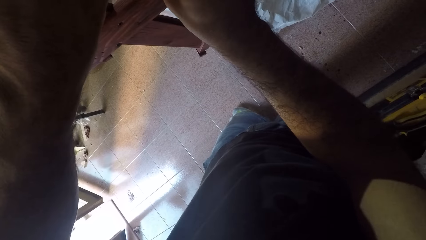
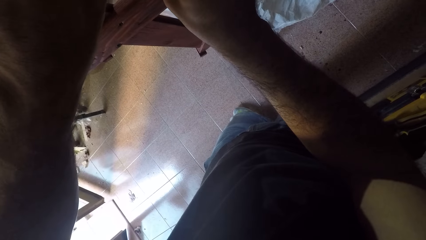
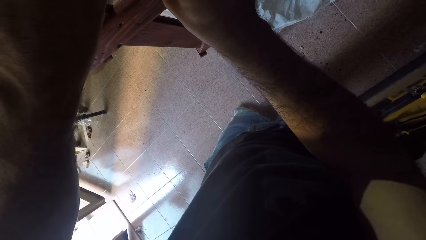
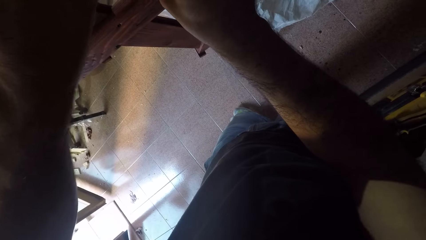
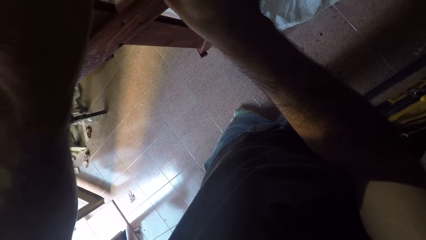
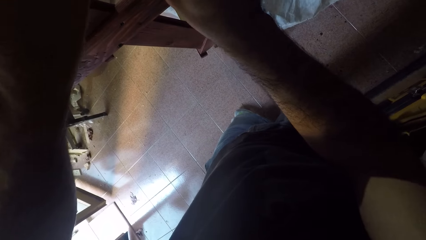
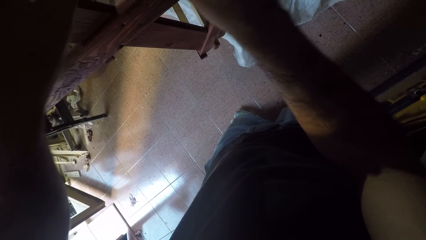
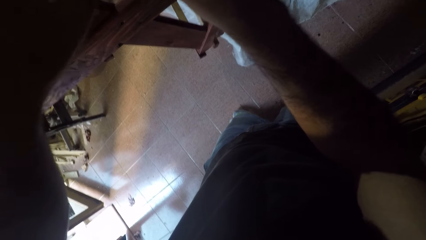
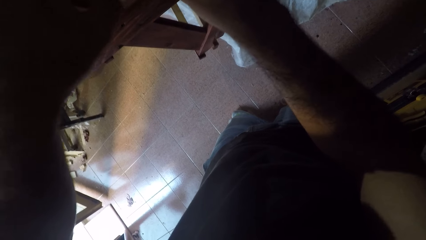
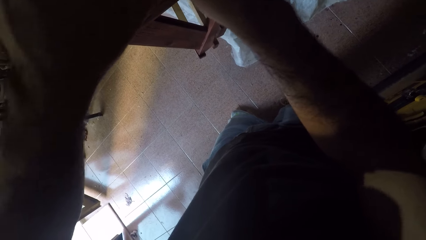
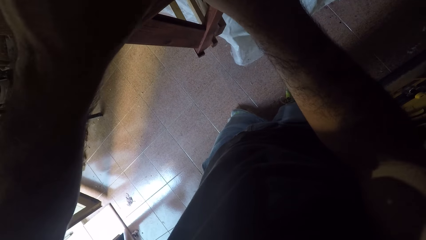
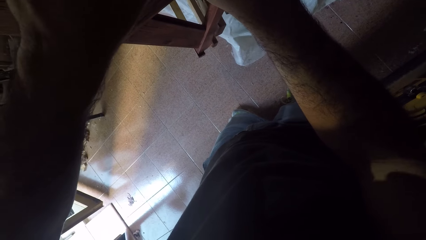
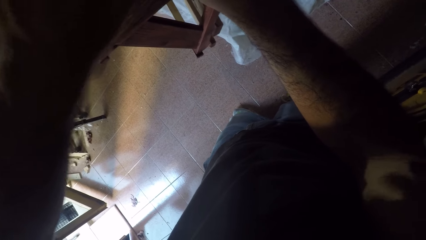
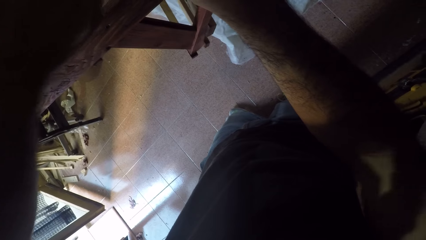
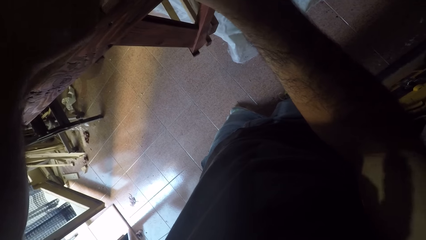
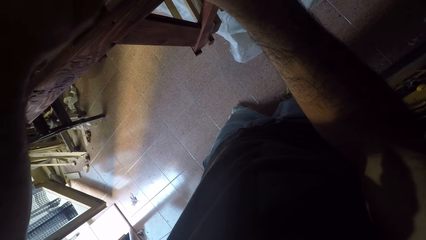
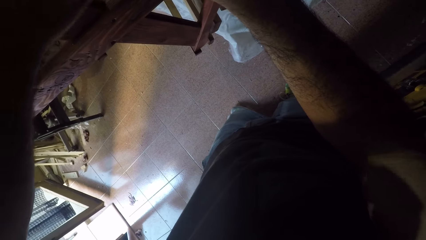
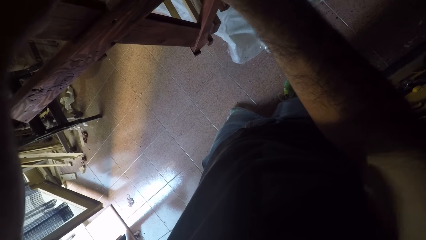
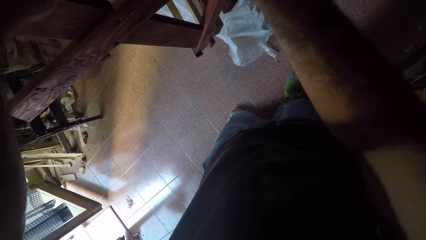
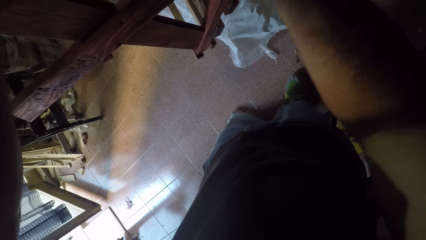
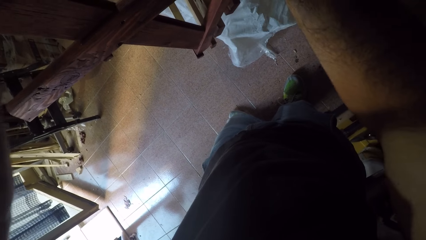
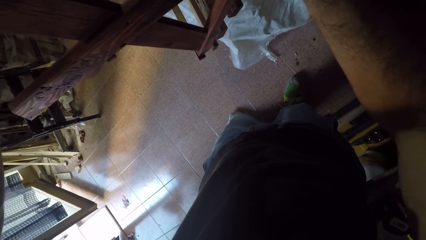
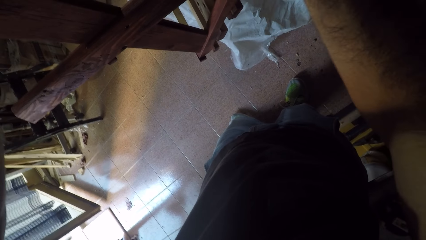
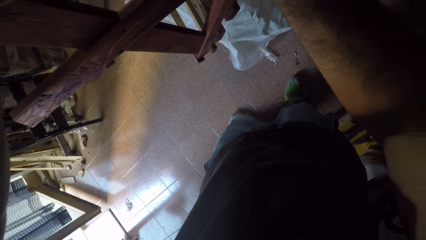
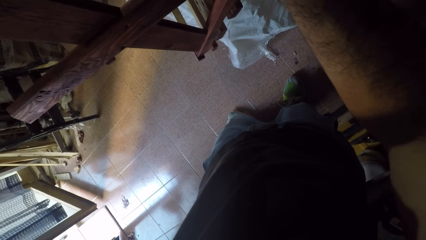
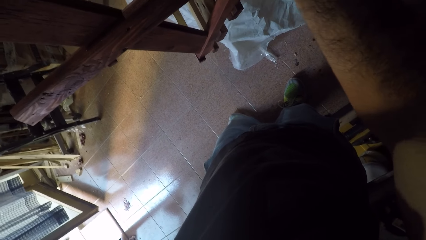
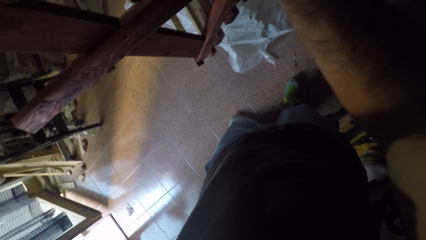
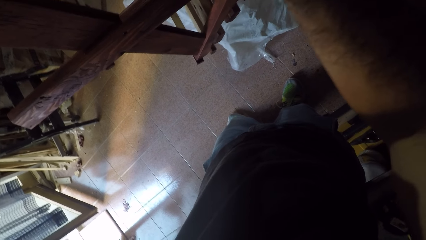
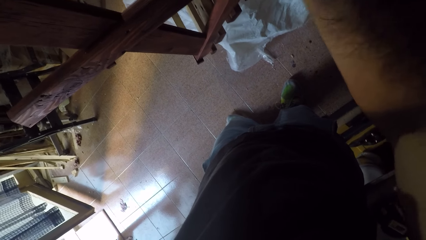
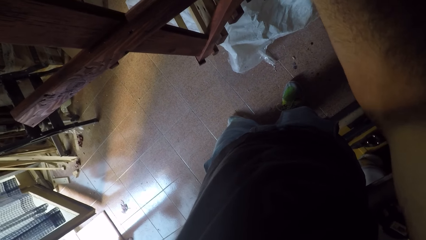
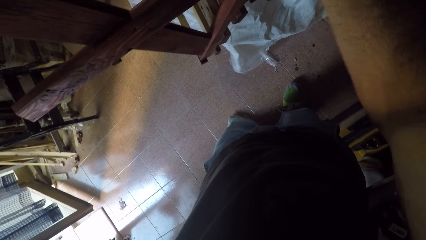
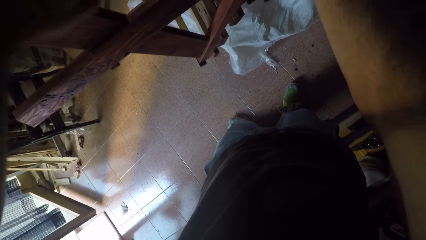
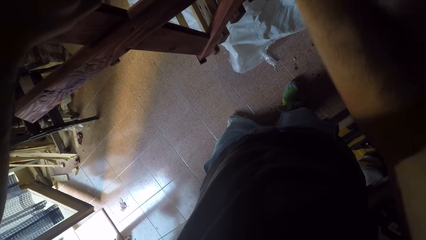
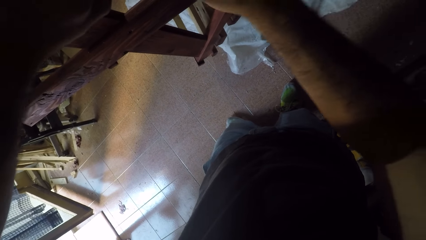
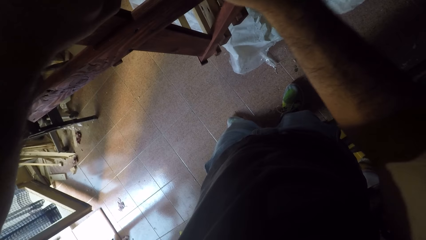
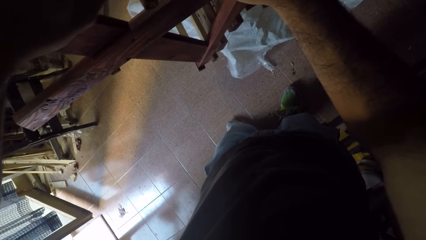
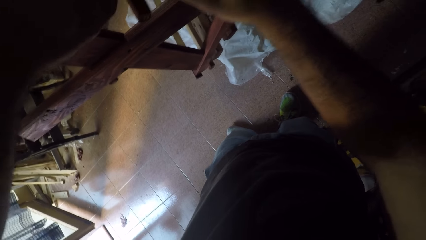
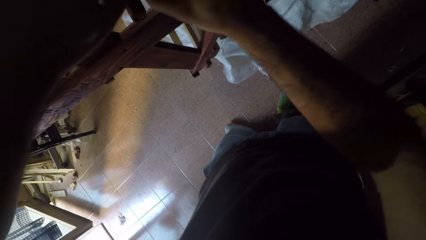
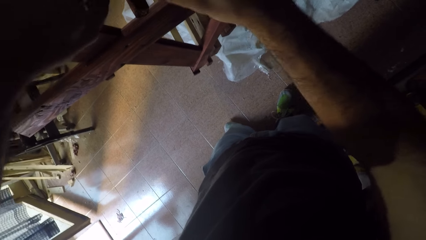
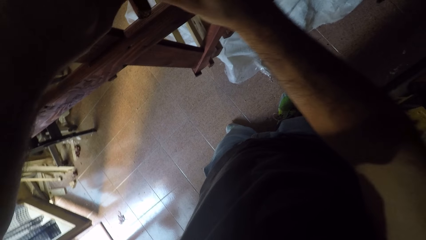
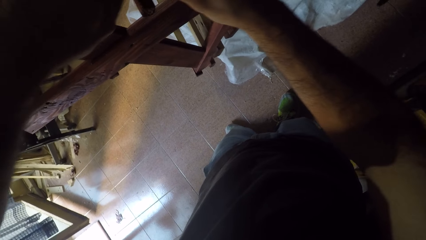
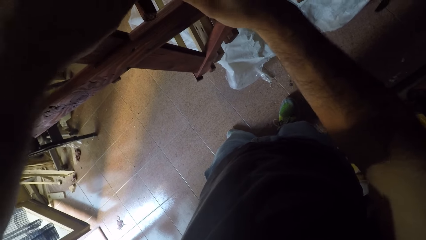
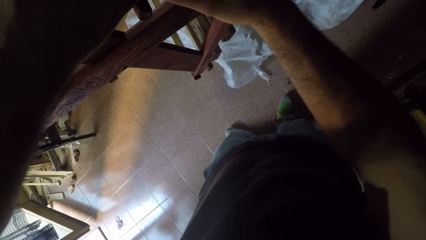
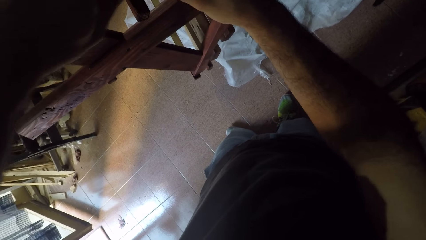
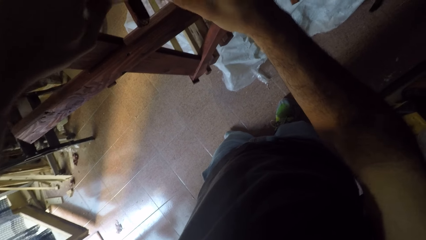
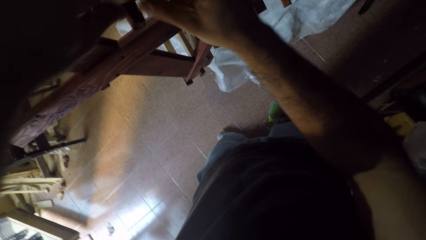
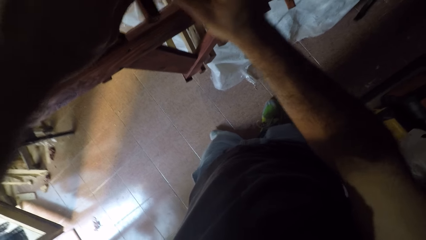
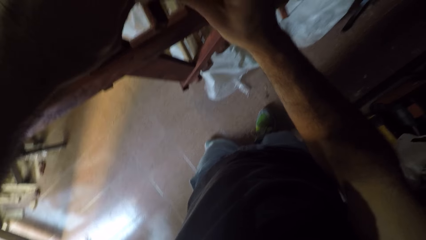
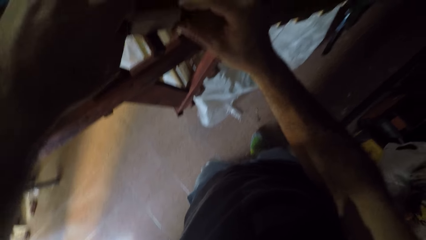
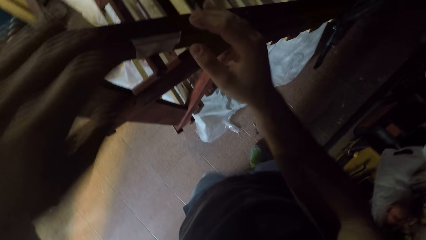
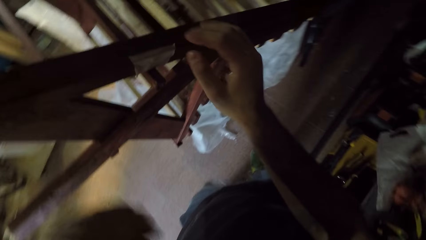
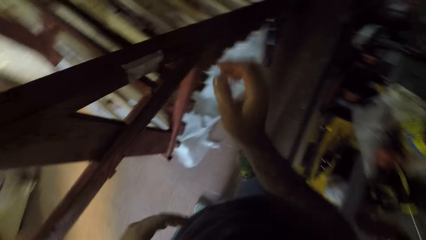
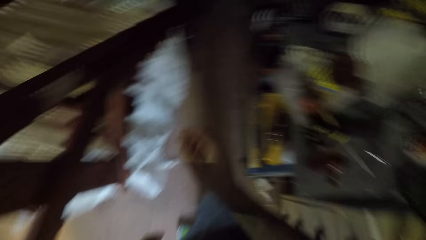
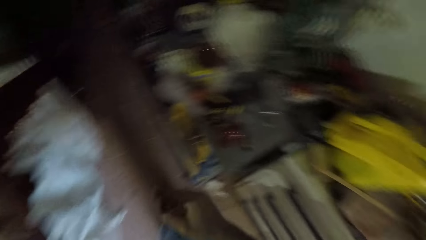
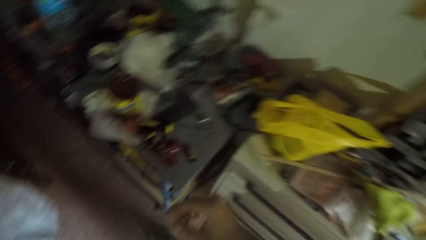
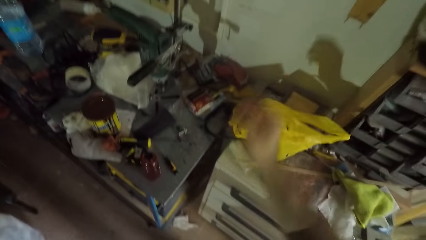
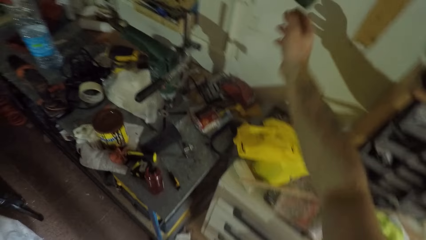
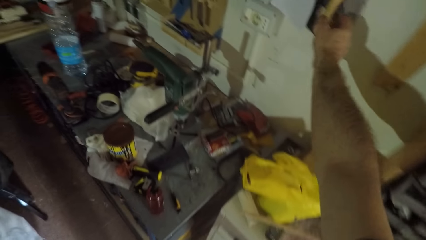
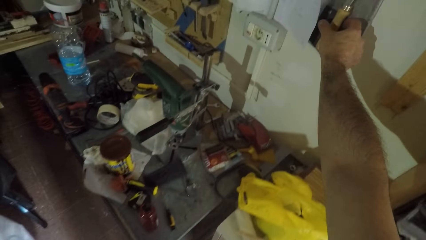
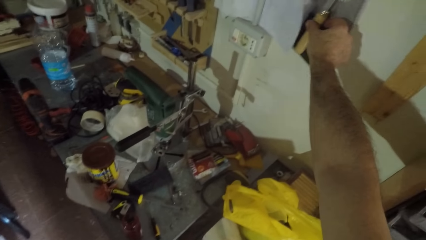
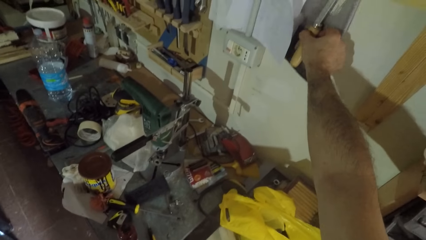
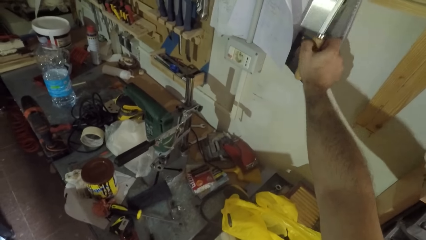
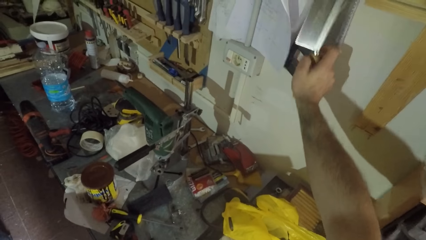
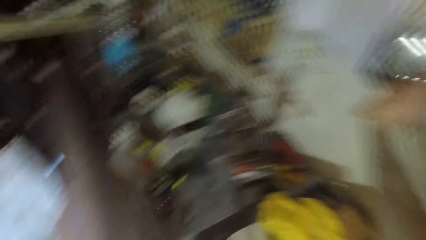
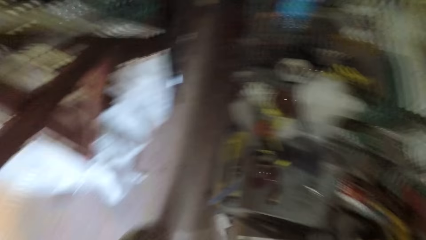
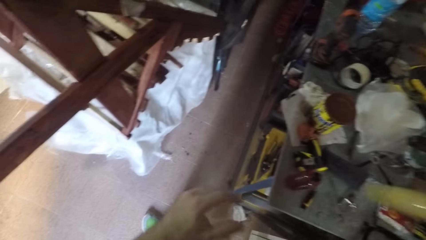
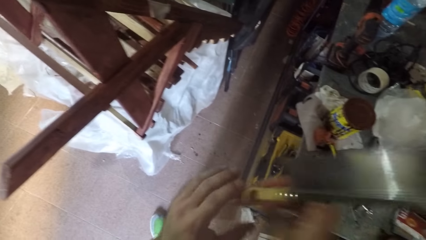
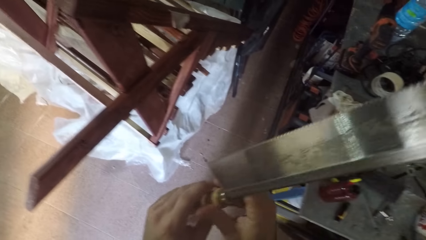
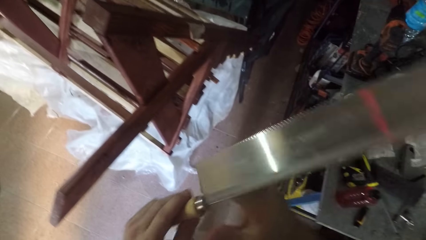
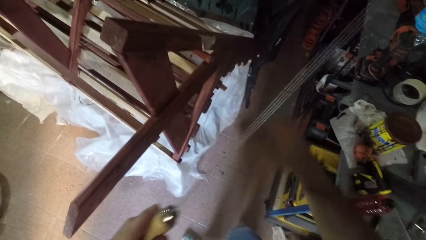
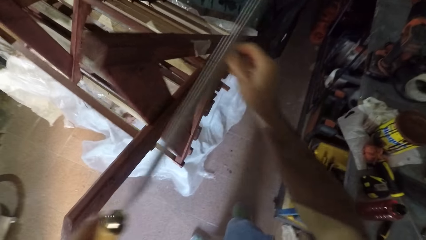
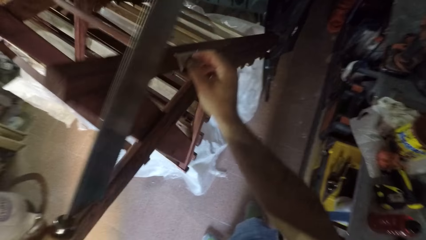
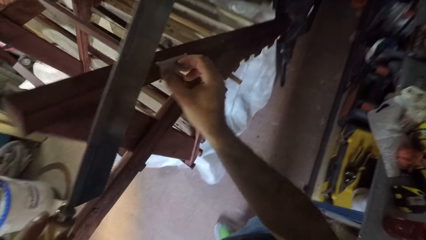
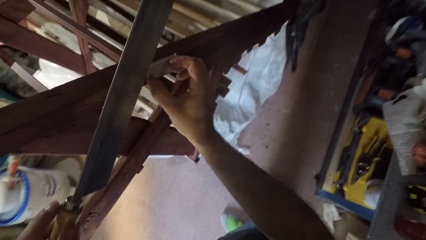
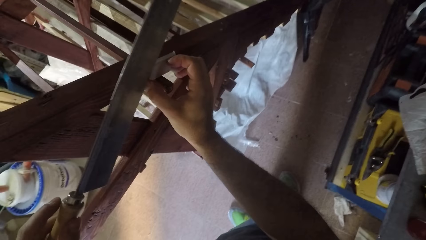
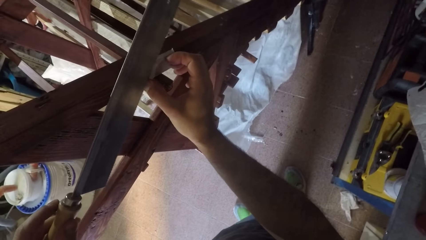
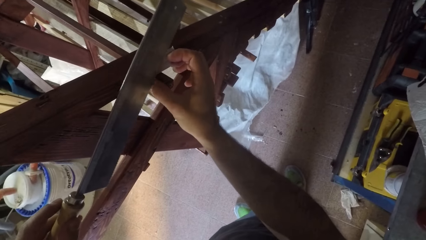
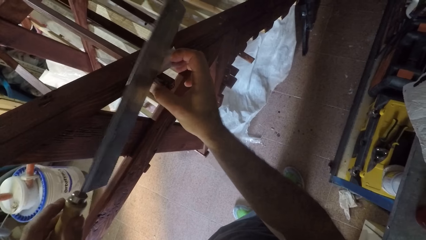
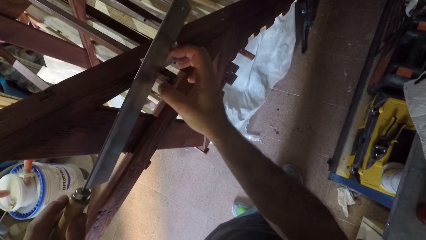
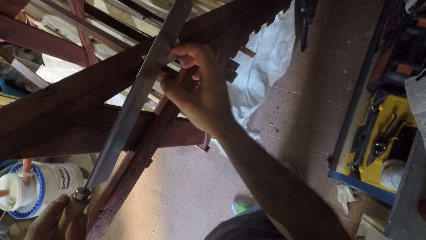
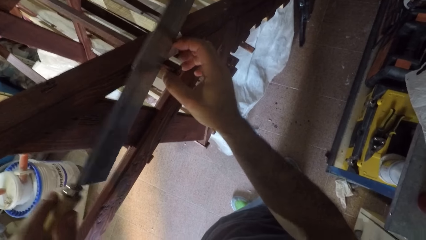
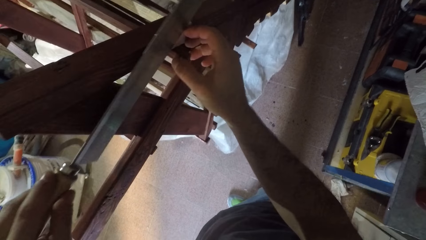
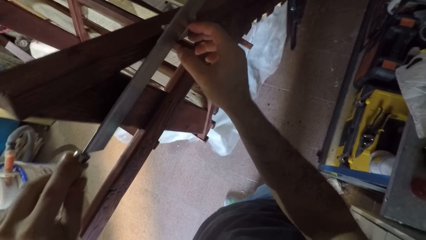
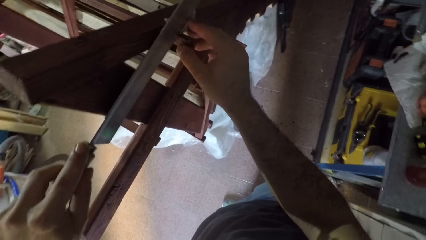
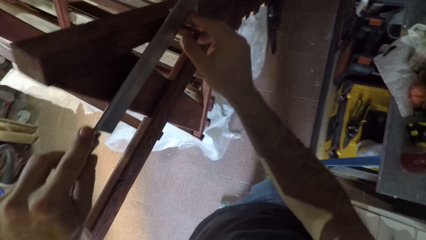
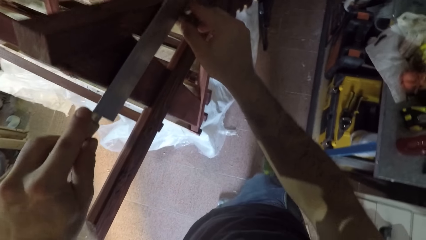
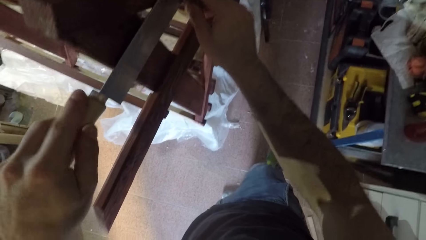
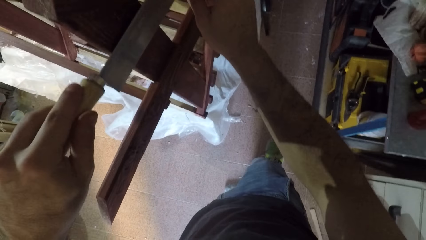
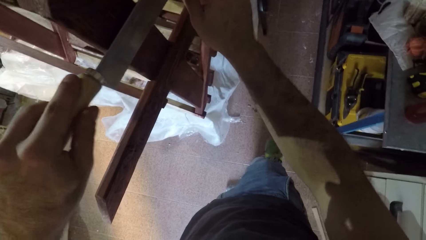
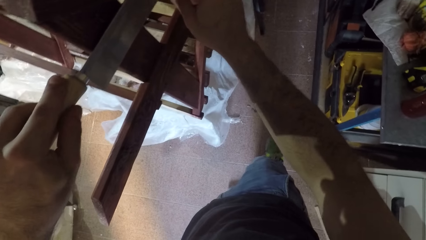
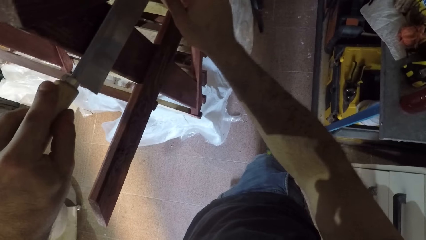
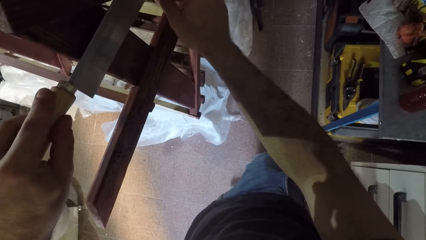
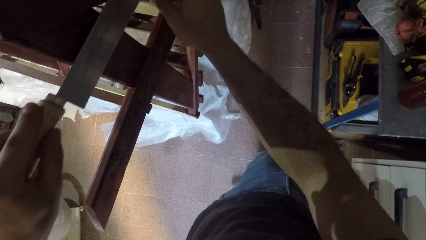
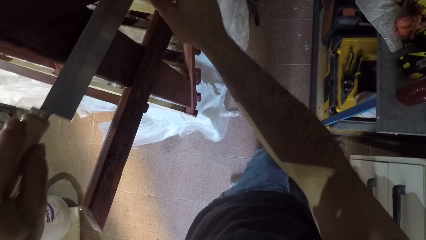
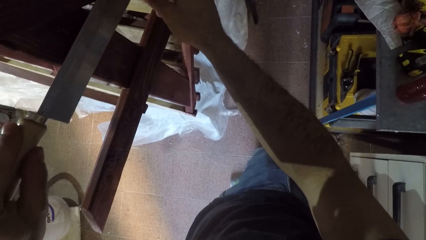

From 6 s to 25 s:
The camera wearer walks in the room. He picks a hand saw from the wall with his right hand. He walks in the room. He places the saw on the table. He cuts a portion of the wooden structure with the hand saw.
